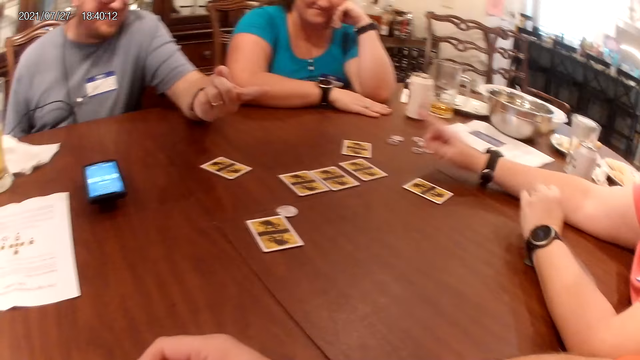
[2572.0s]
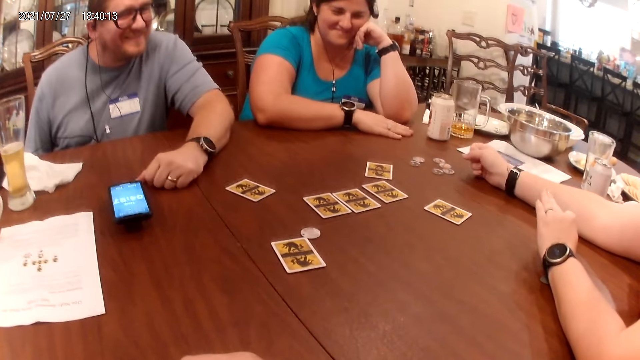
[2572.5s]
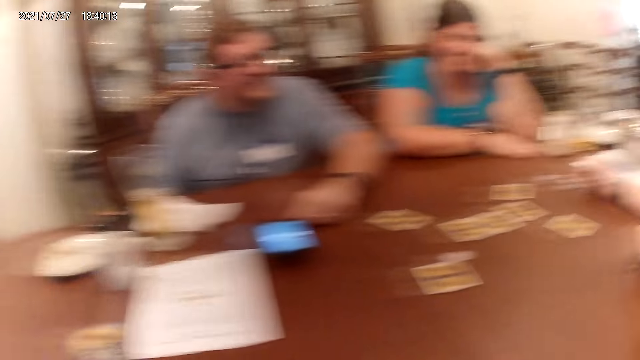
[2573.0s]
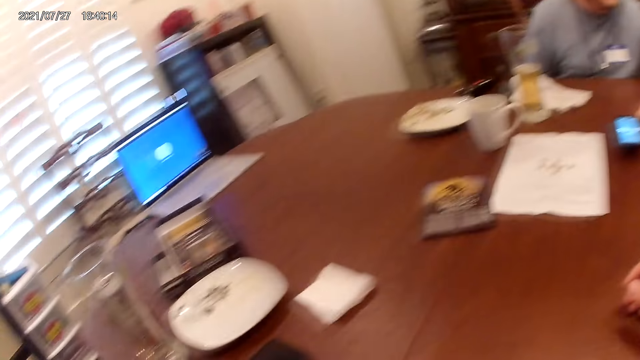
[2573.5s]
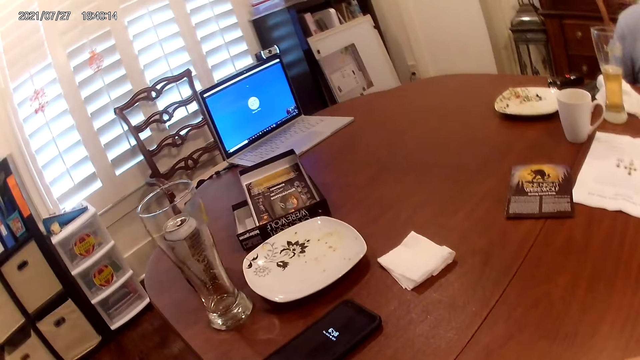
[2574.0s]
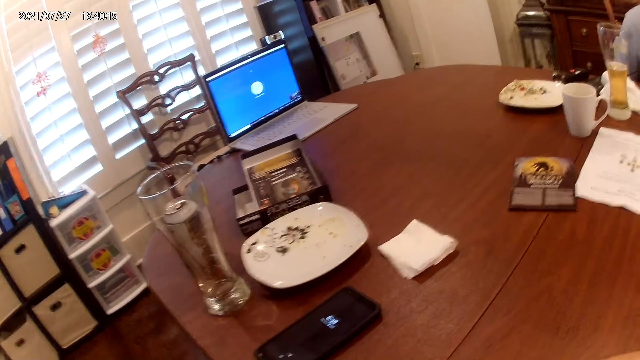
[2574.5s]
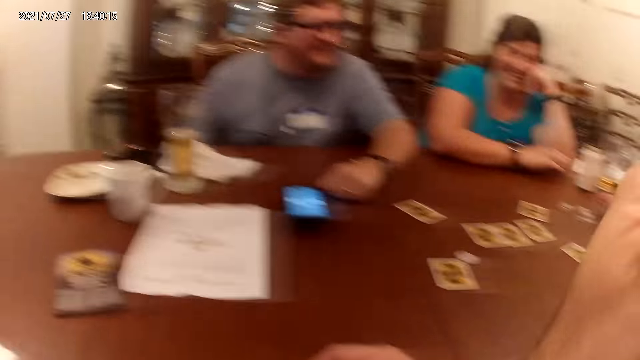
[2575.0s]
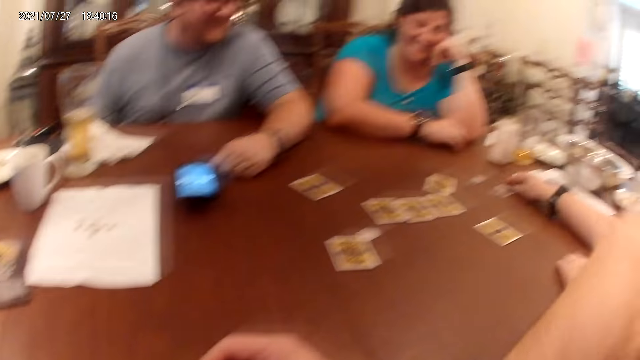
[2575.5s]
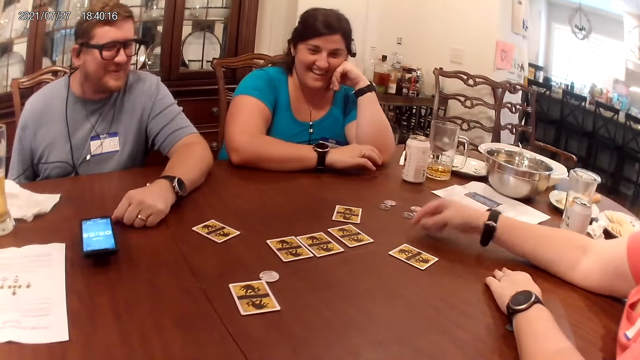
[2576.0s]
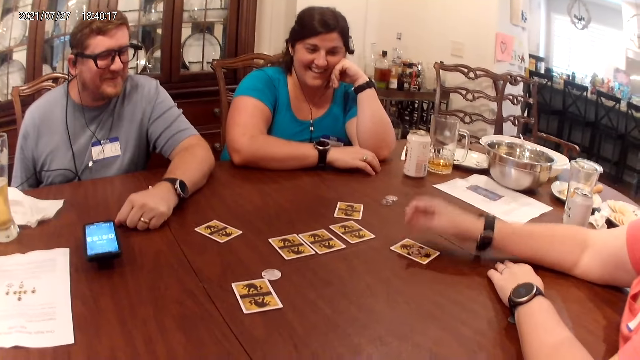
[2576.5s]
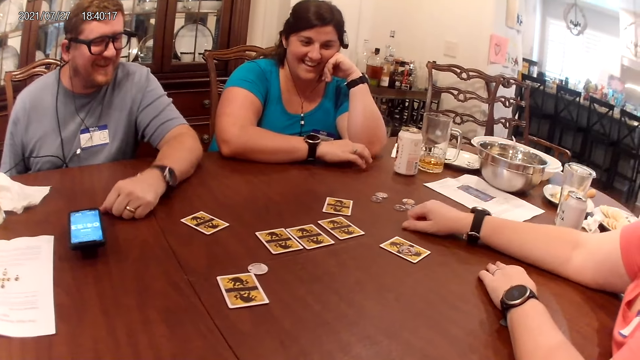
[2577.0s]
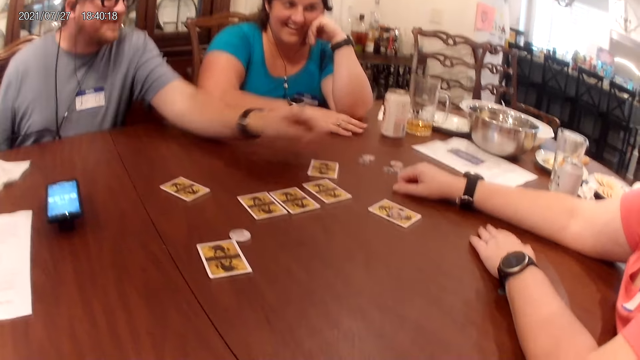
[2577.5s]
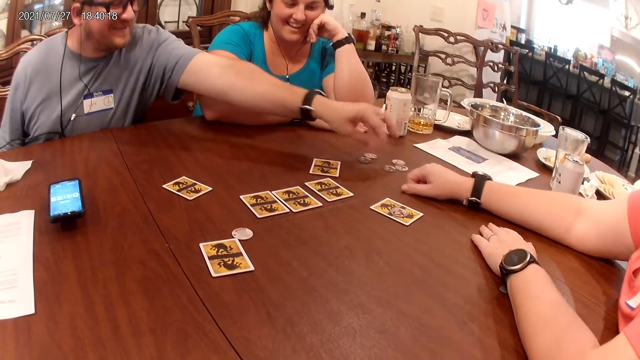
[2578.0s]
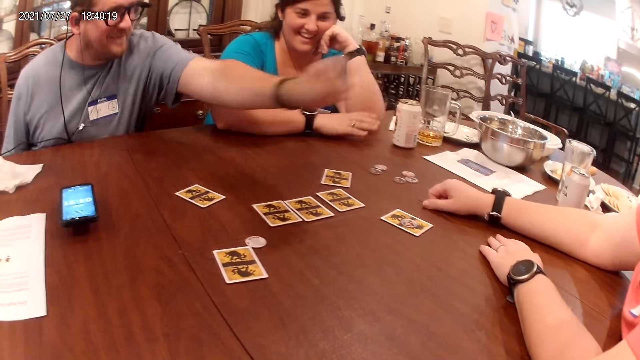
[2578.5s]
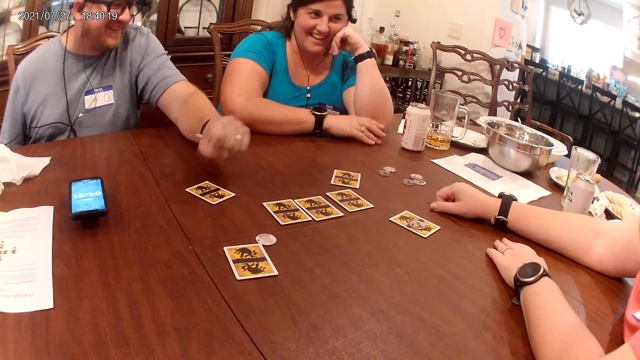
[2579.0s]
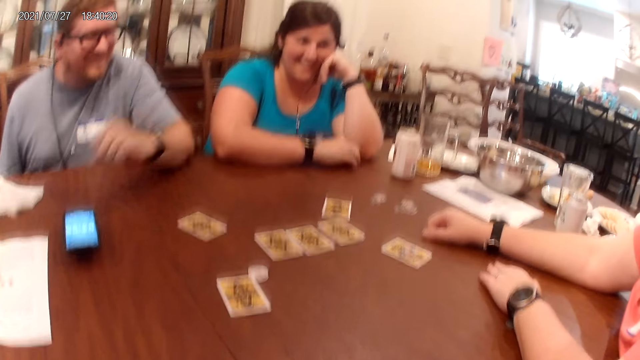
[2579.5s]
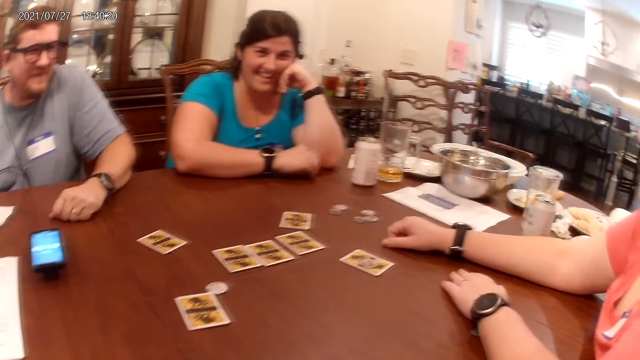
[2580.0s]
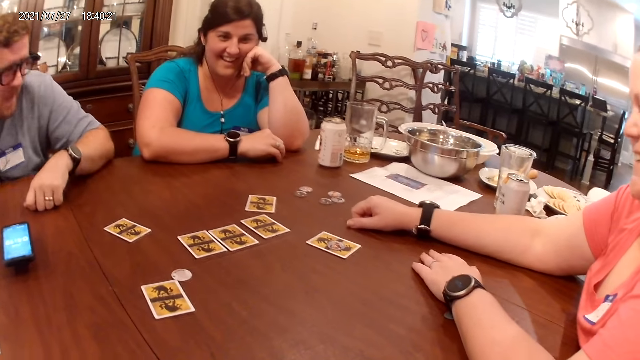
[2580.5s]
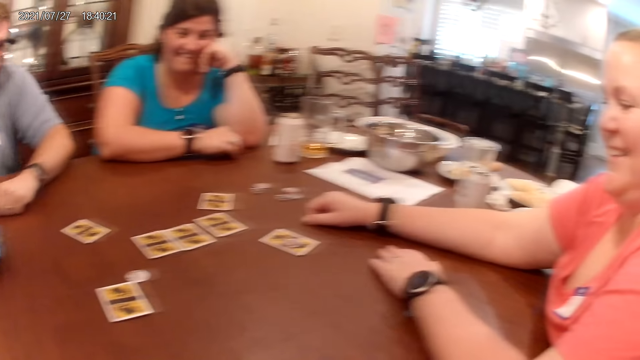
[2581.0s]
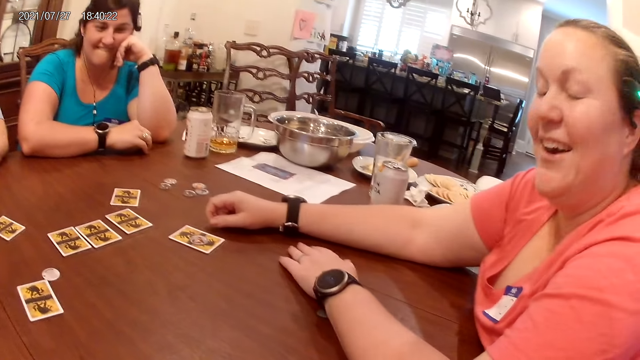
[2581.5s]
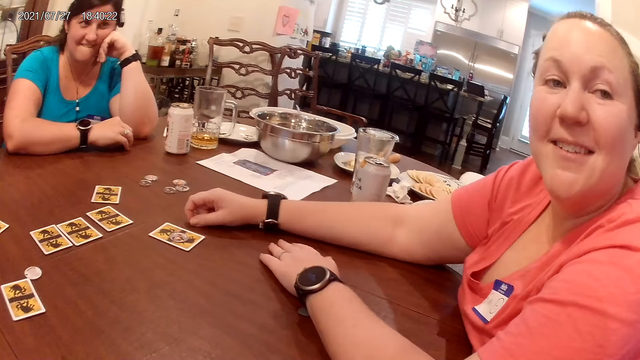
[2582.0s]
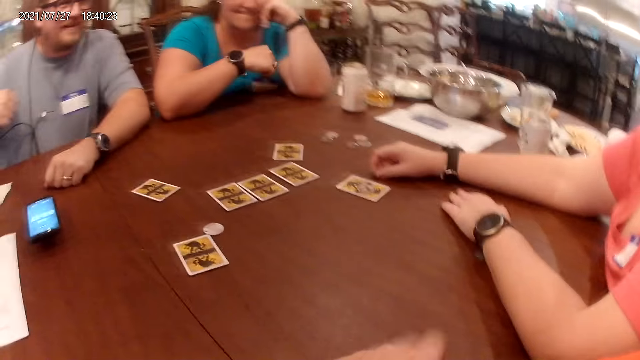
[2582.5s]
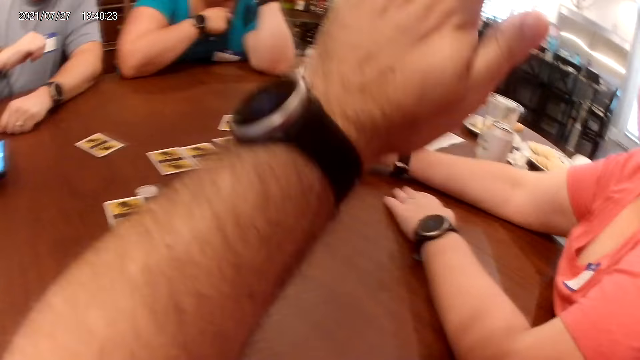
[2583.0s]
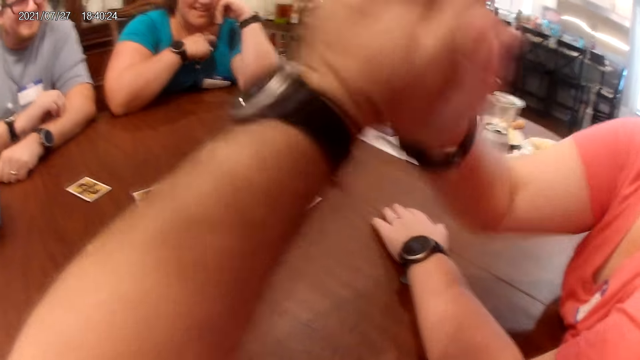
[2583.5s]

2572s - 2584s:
A man touches the table with his left hand. A woman moves a chip from the table to the card on the table with her right hand. The woman touches the table with her right hand. Another woman knocks the table. The man touches the table with his left hand. The camera wearer looks around.

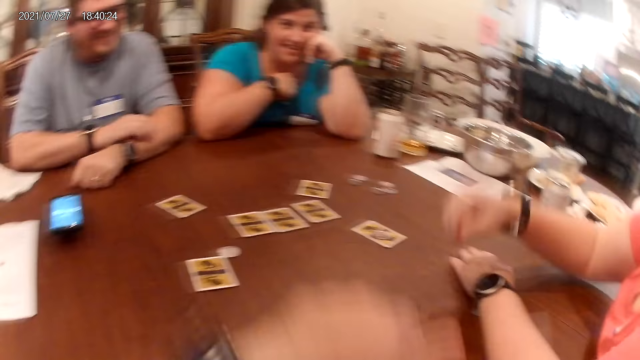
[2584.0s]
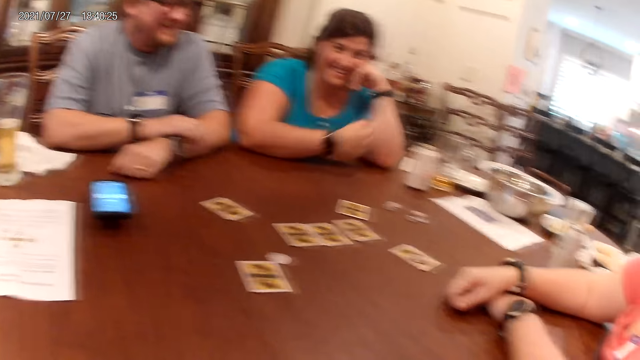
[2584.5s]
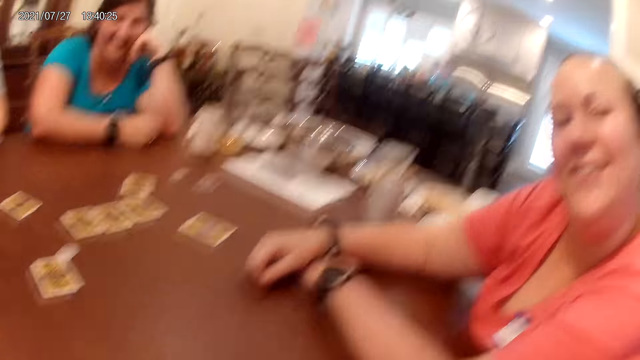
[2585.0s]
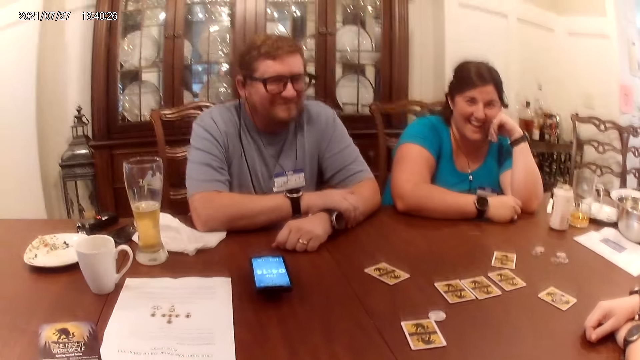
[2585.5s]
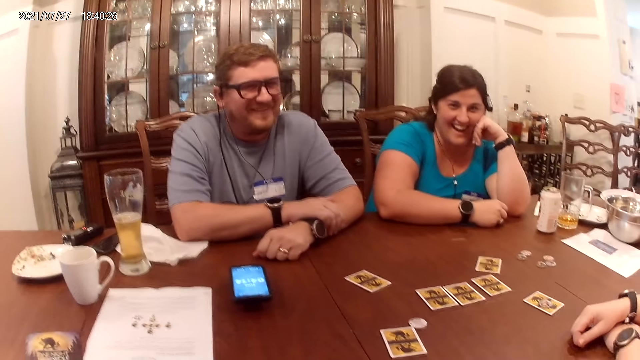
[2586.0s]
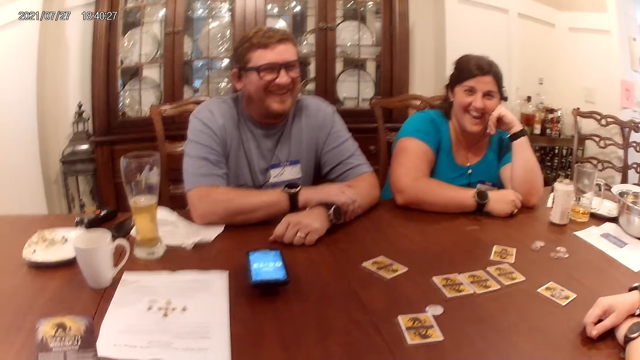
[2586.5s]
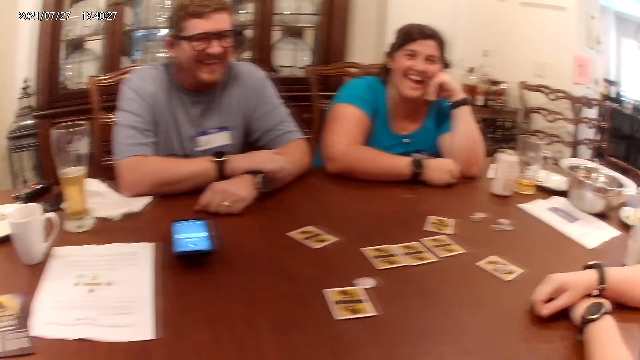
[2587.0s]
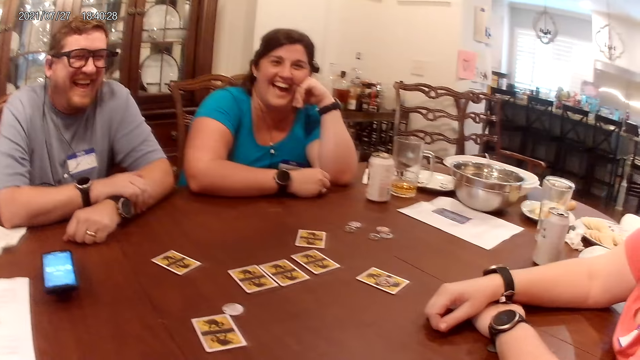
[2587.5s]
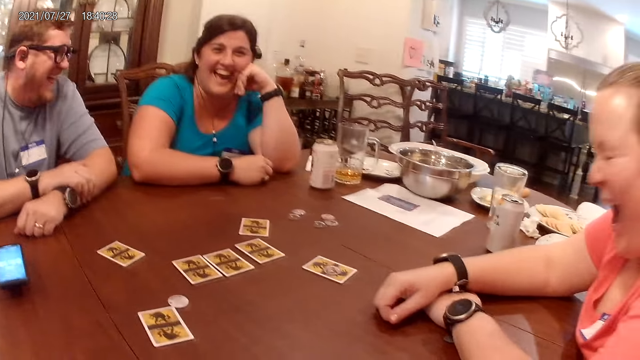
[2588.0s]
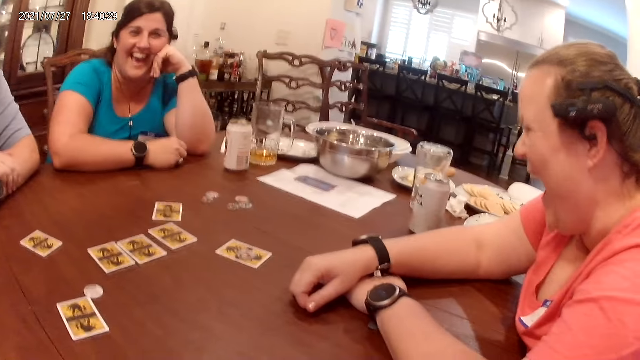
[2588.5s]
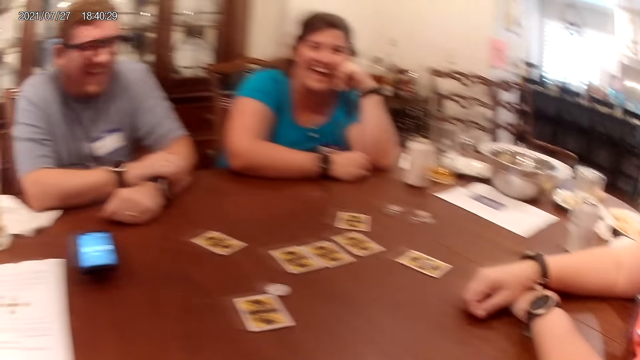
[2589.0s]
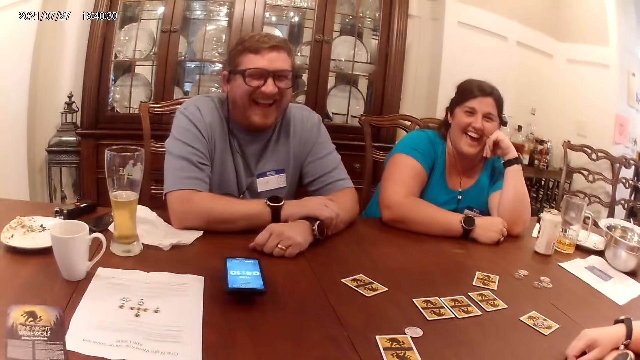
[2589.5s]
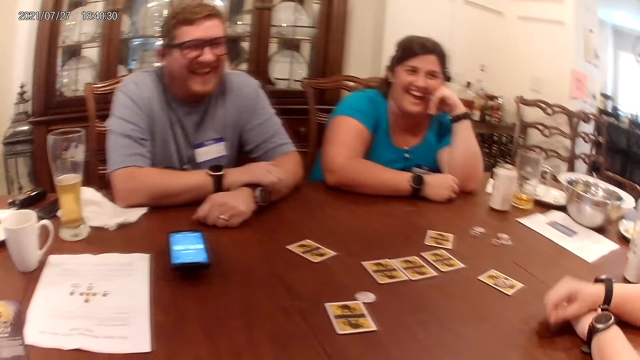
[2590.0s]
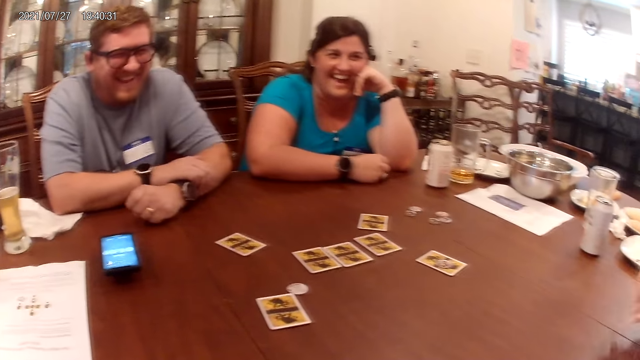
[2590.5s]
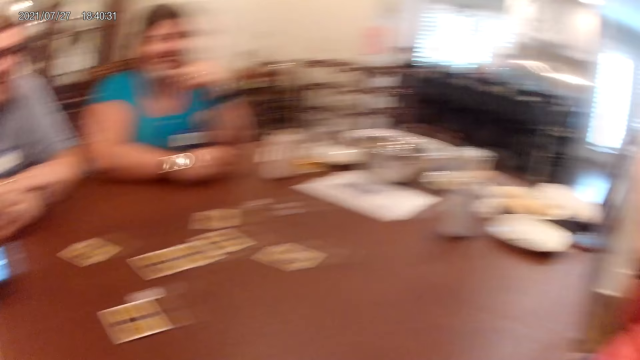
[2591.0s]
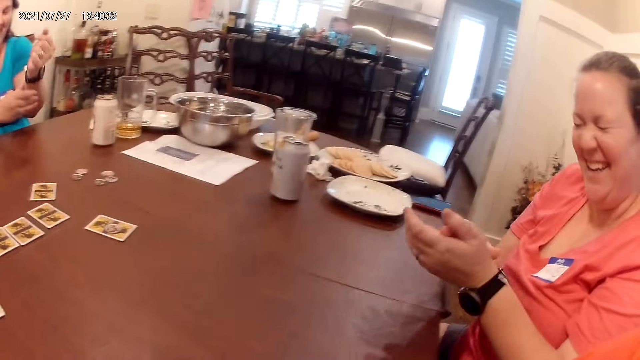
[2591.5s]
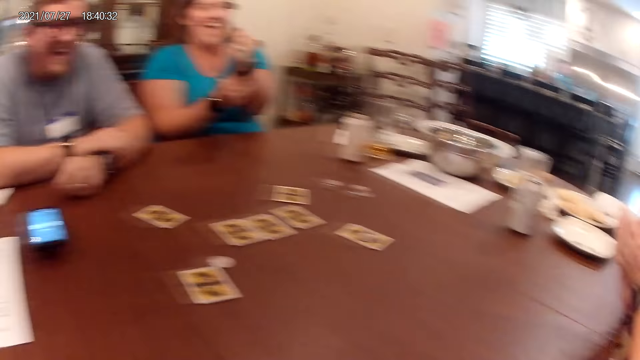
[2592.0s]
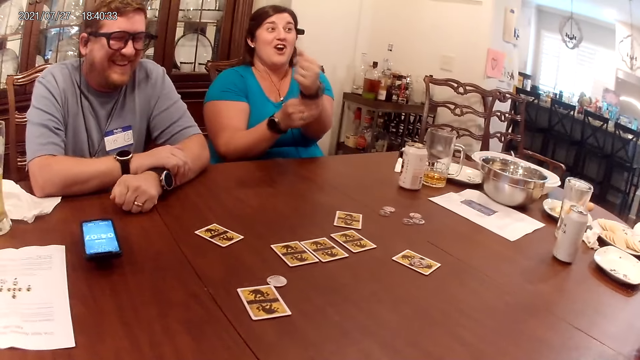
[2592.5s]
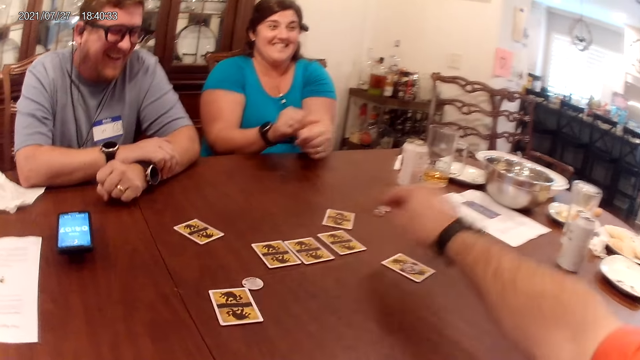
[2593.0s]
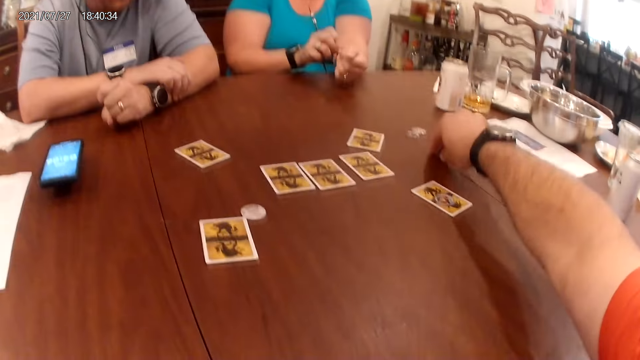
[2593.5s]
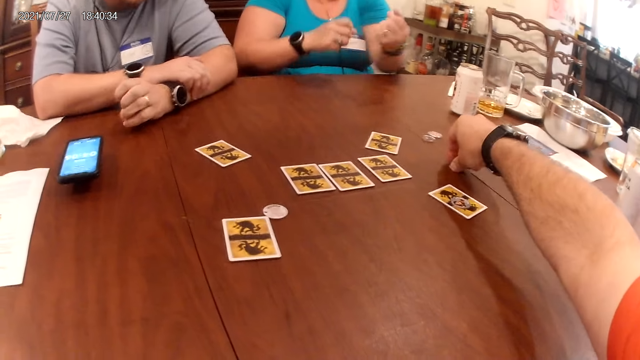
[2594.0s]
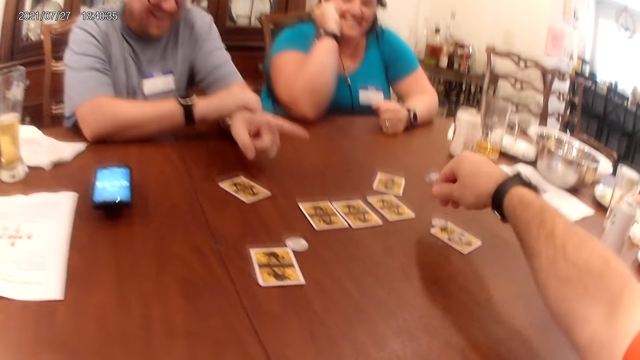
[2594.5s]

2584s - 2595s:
A woman touches the table with her right hand. Another woman touches the table with her right hand. The other woman adjusts the wristwatch in her left hand with her right hand. The camera wearer moves a chip on the table with his right hand.
